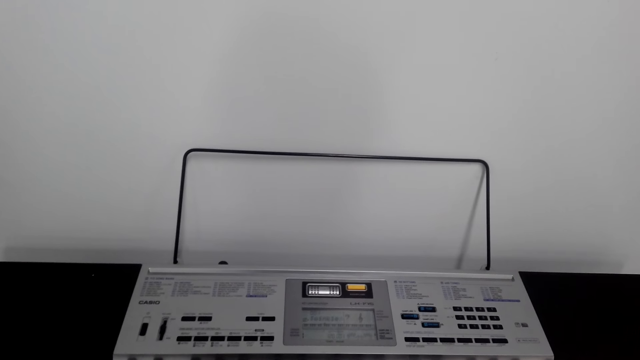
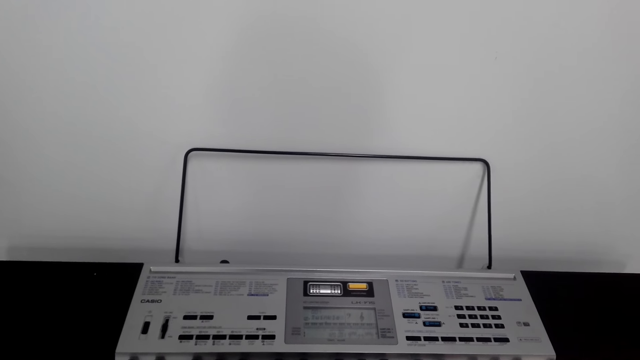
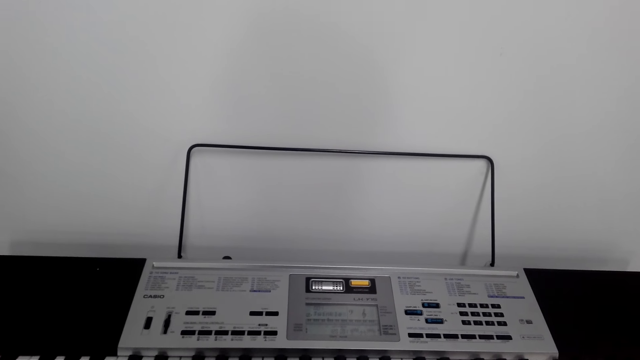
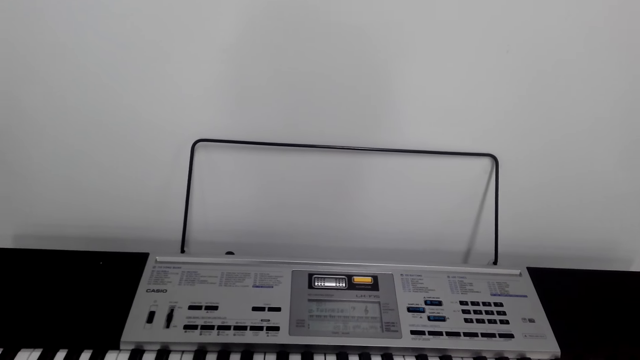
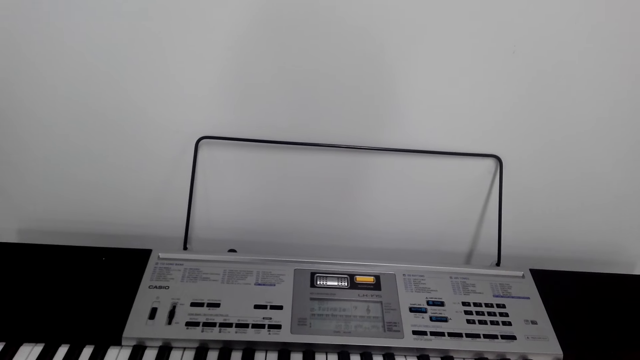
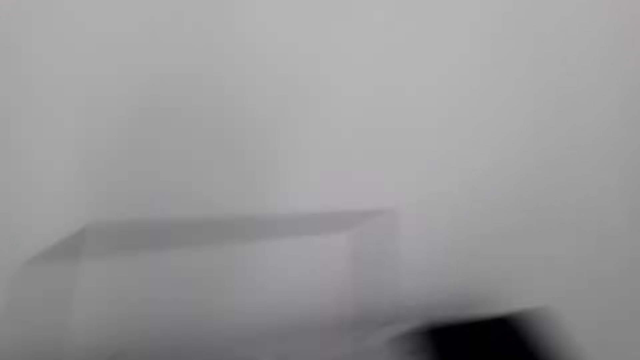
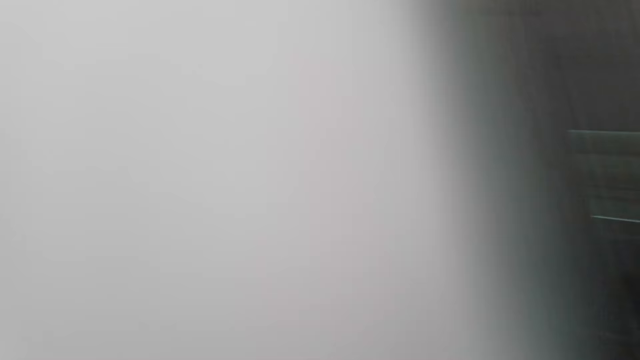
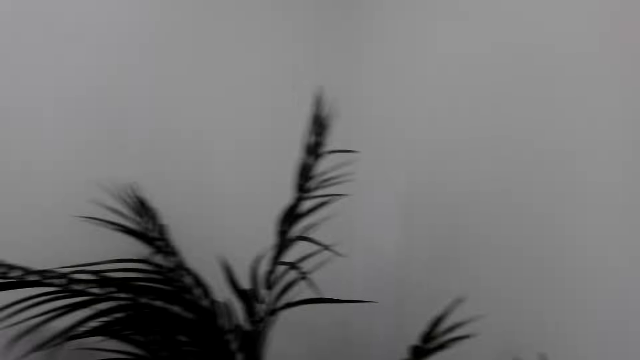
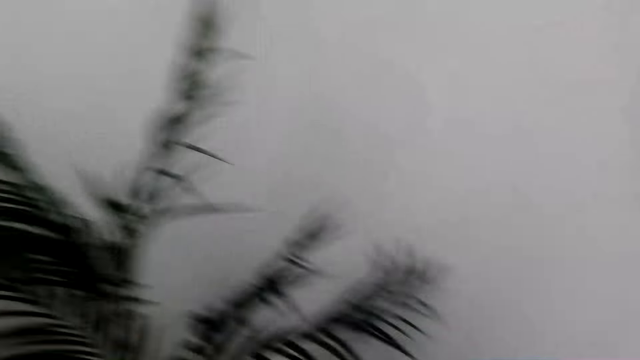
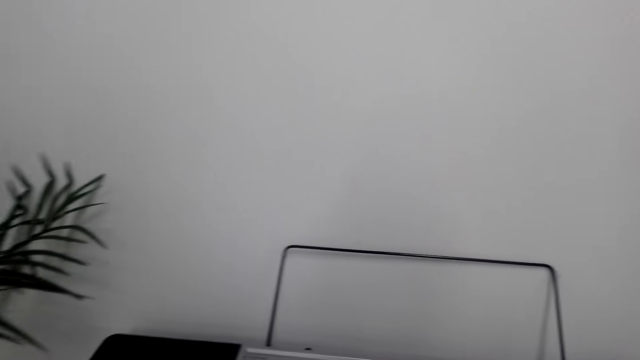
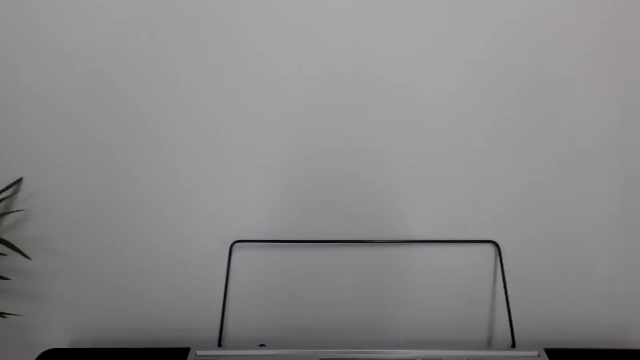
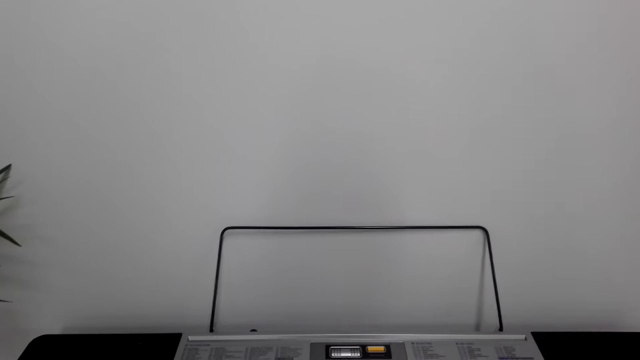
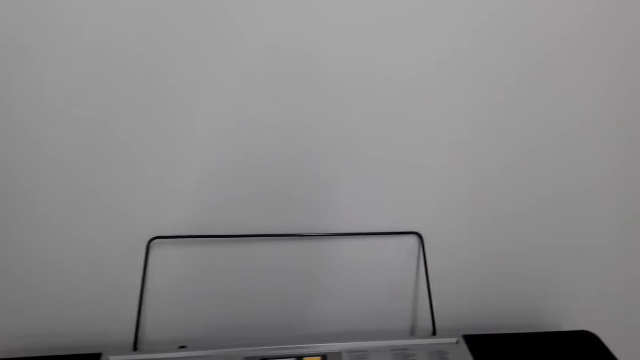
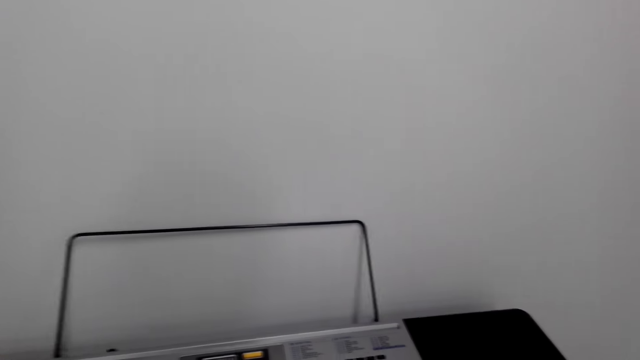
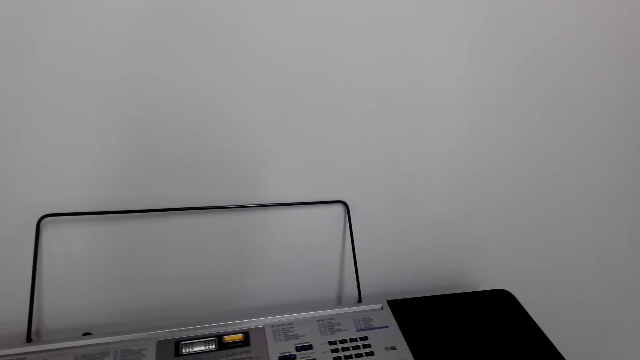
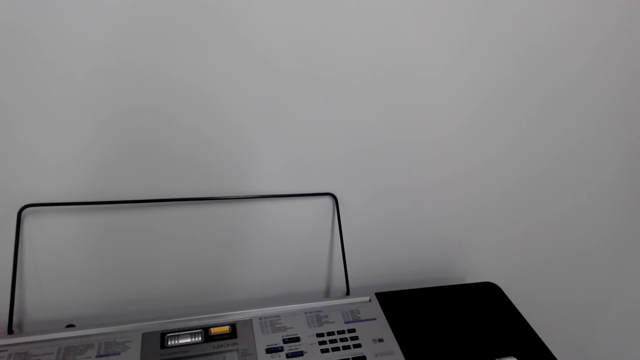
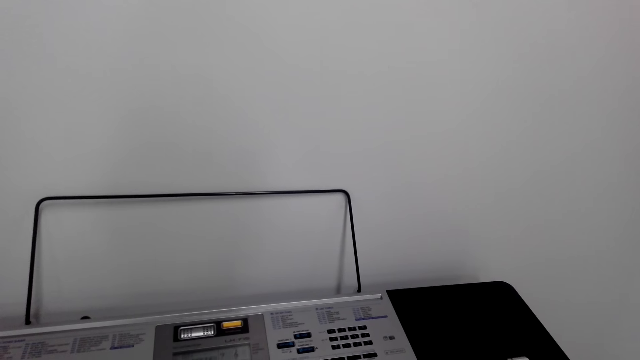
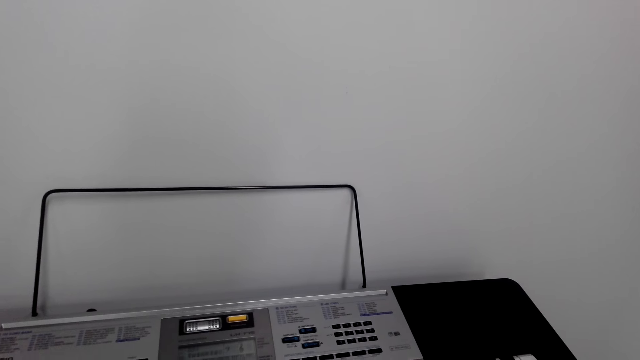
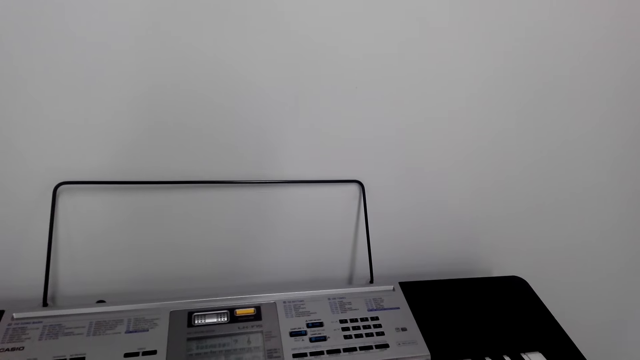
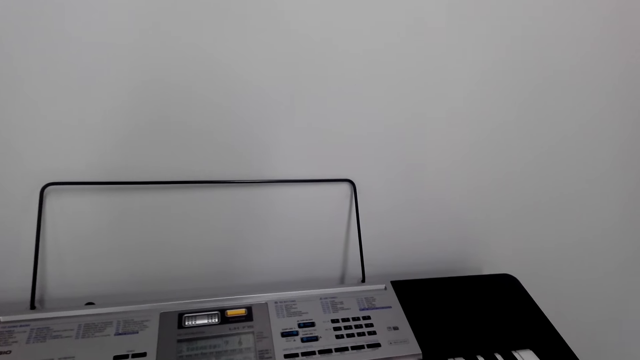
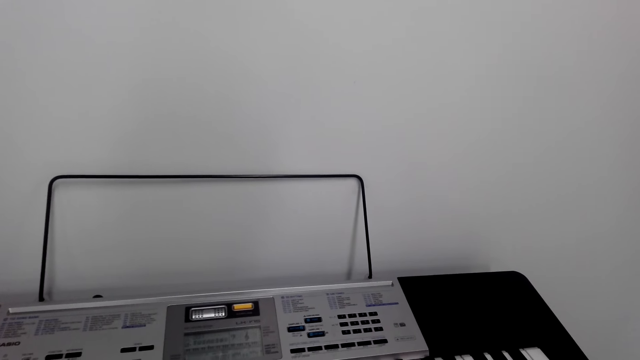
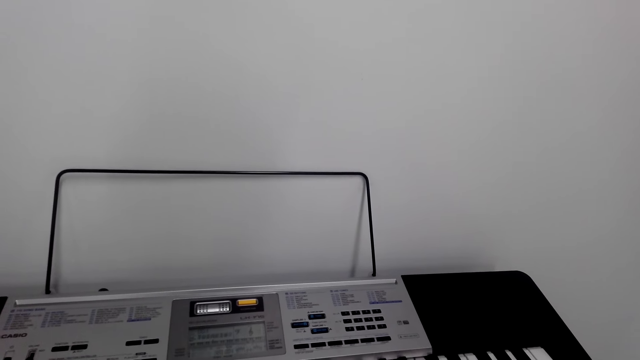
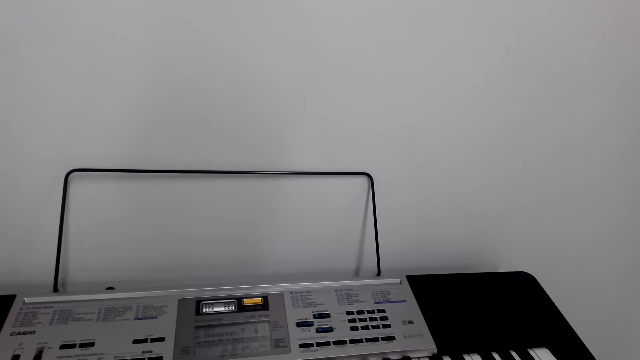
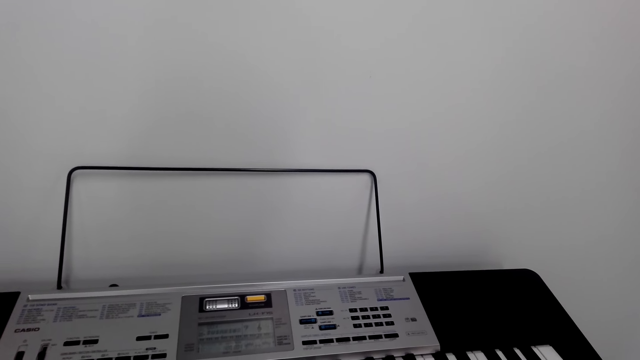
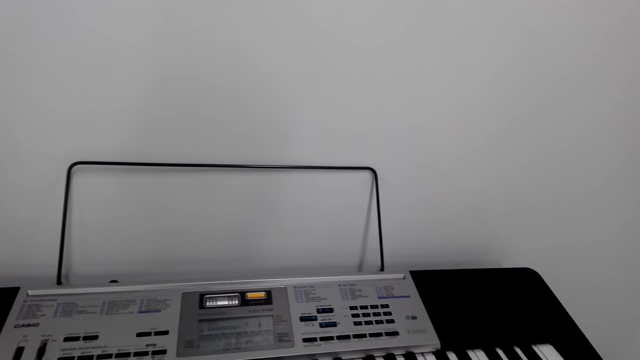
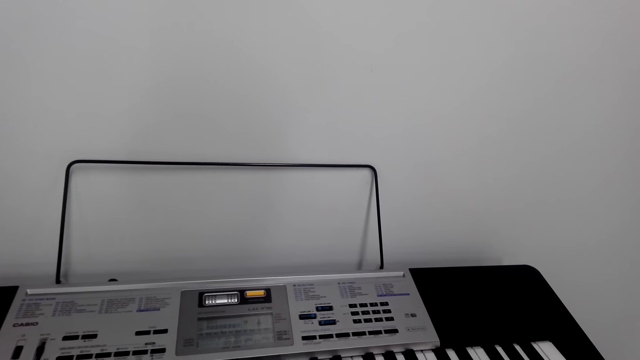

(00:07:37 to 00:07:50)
The camera wearer looks around the room. They talk to a man. They play the keyboard.

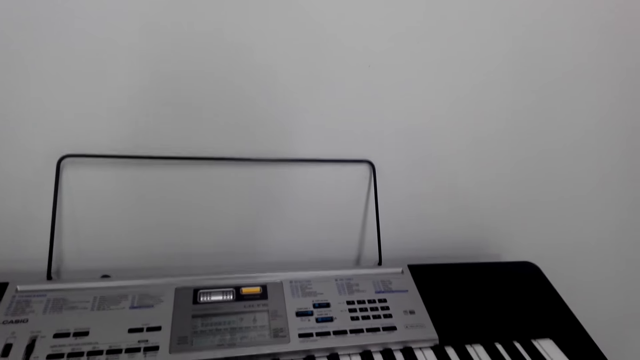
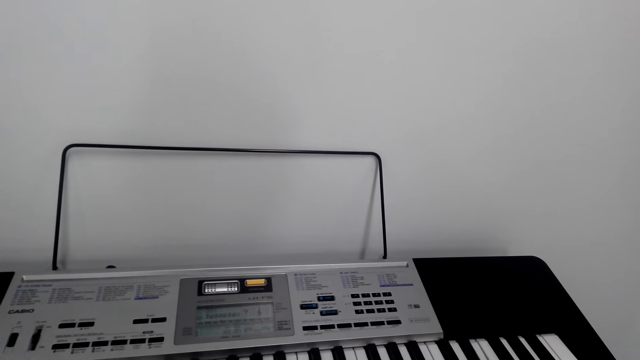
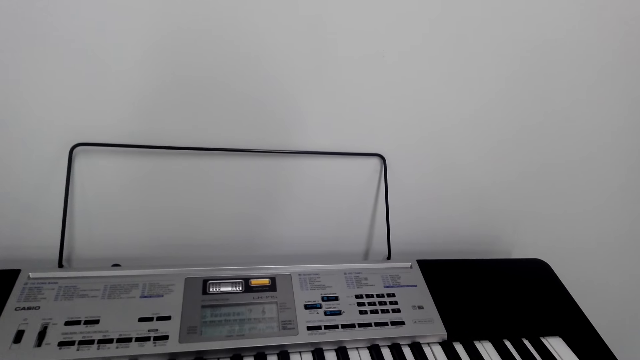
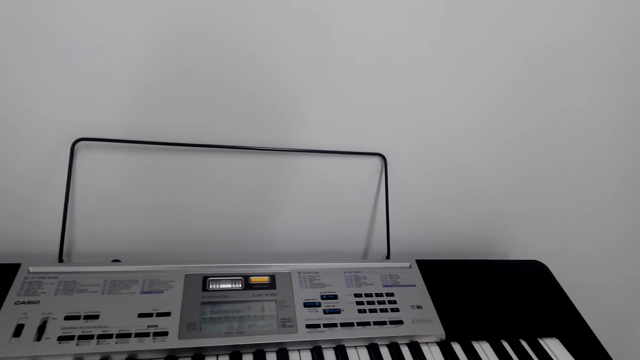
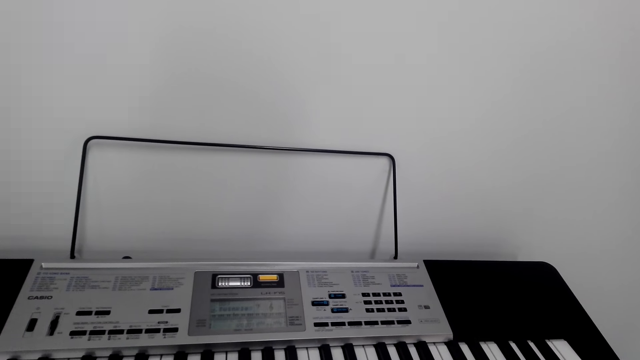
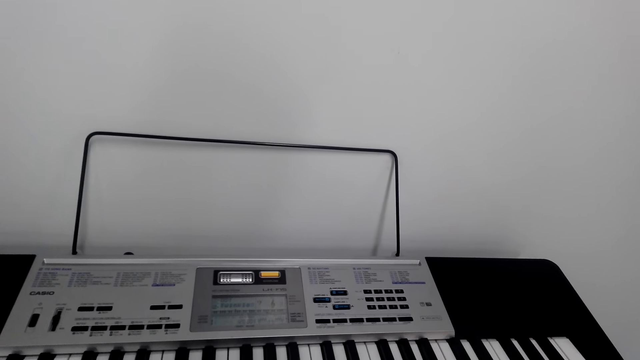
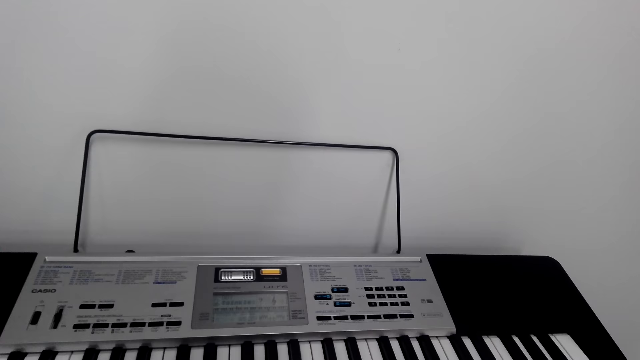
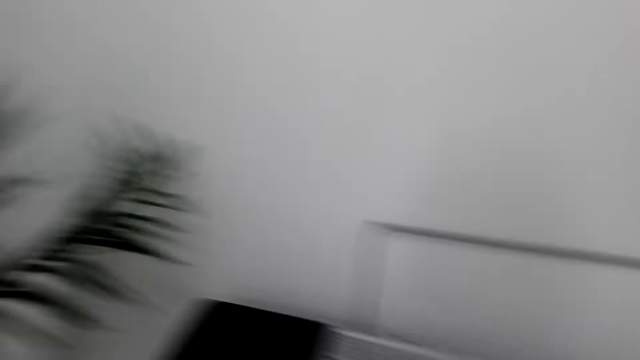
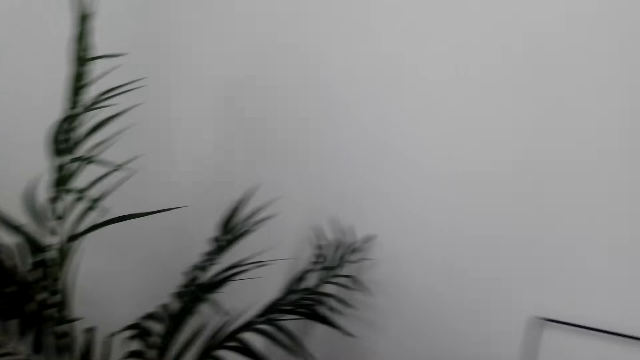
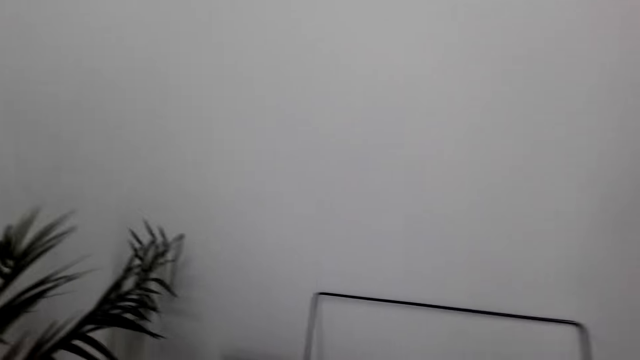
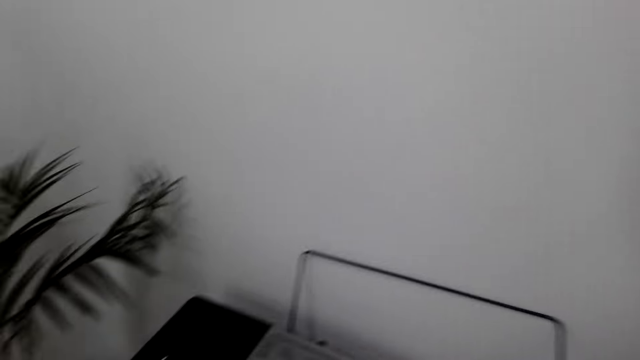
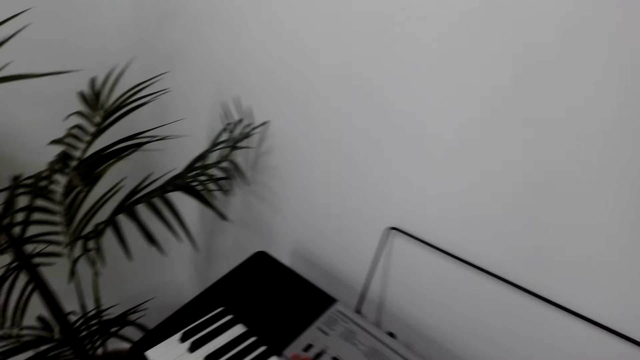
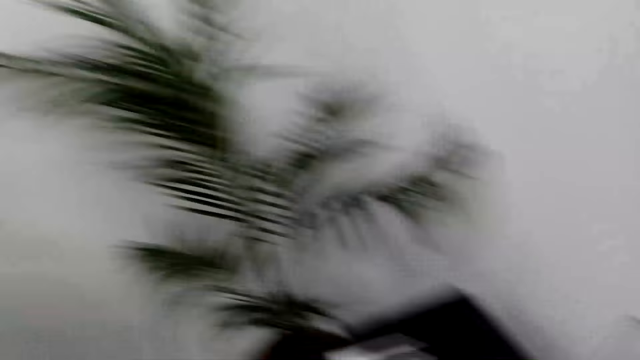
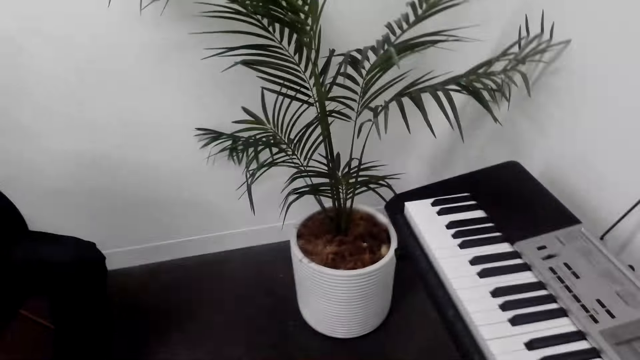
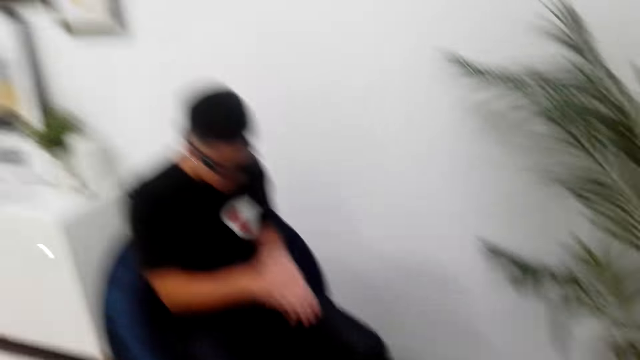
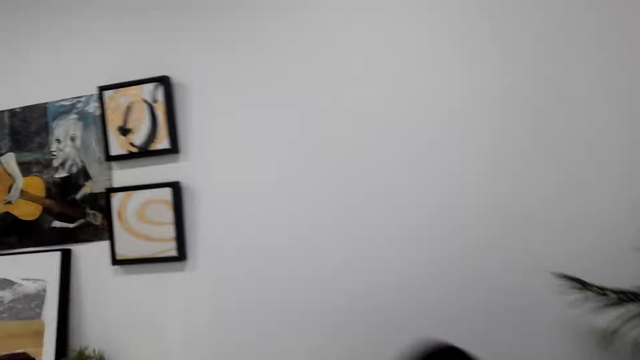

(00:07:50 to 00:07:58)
The camera wearer talks to a man. They look around the room.
